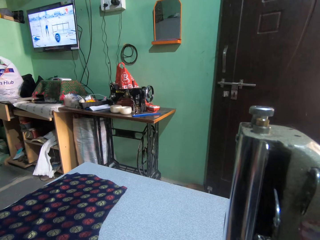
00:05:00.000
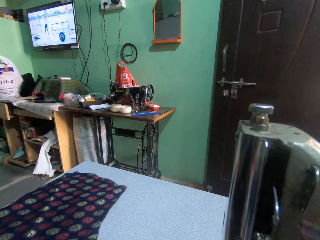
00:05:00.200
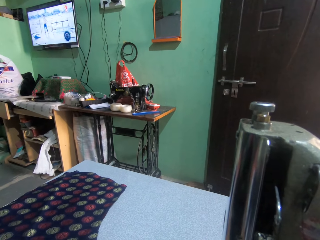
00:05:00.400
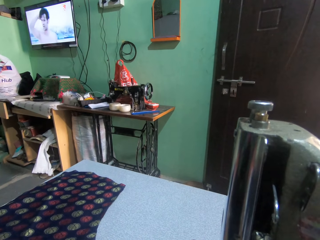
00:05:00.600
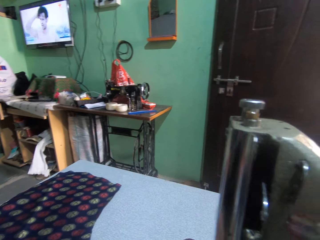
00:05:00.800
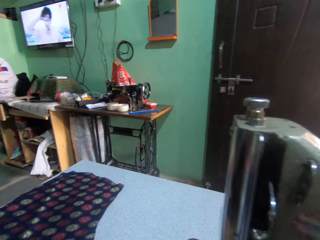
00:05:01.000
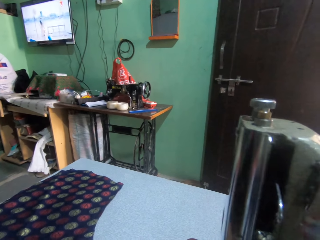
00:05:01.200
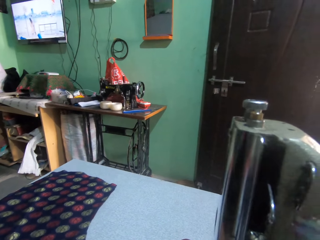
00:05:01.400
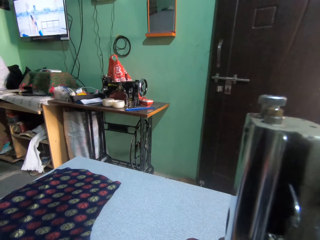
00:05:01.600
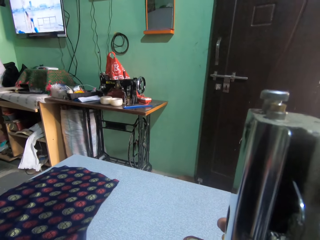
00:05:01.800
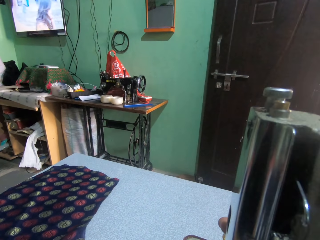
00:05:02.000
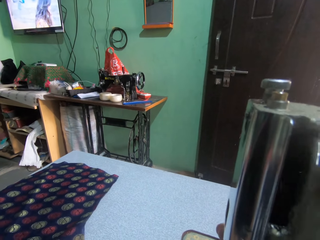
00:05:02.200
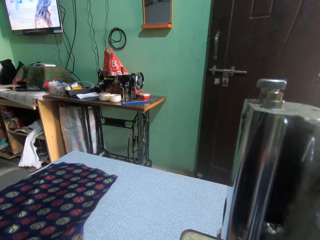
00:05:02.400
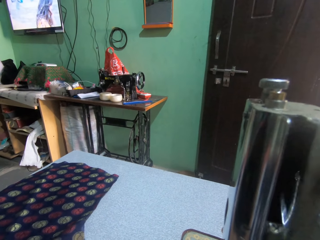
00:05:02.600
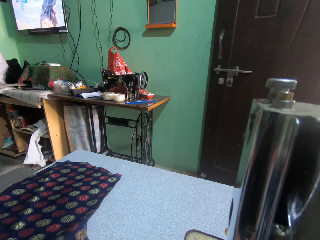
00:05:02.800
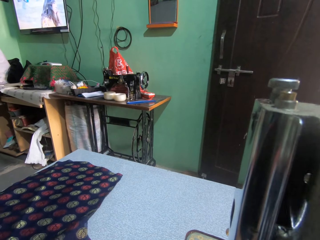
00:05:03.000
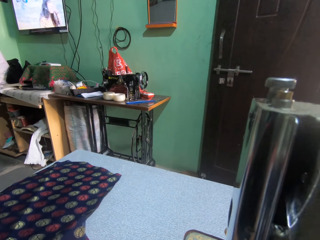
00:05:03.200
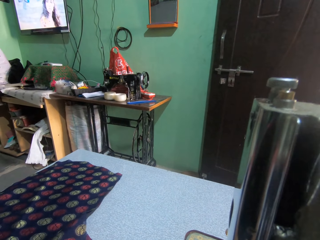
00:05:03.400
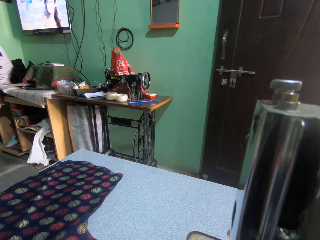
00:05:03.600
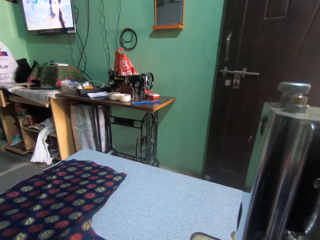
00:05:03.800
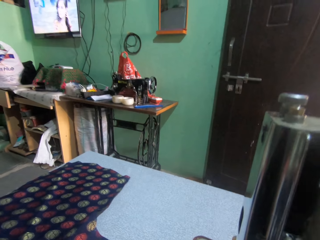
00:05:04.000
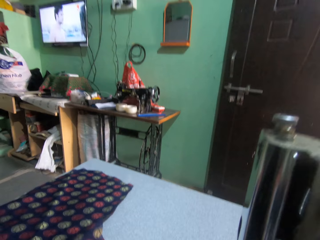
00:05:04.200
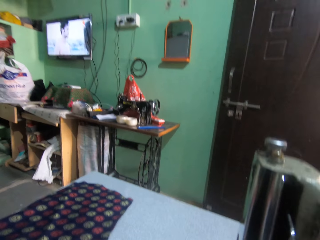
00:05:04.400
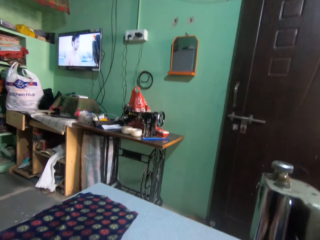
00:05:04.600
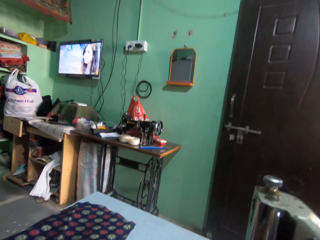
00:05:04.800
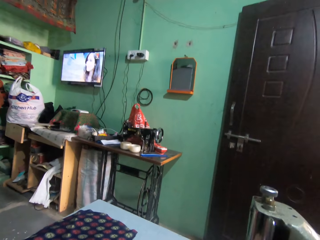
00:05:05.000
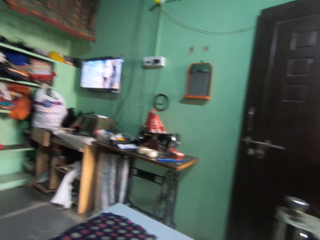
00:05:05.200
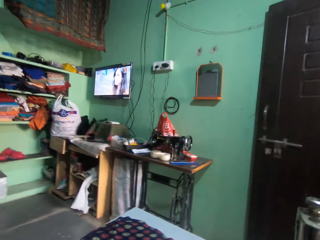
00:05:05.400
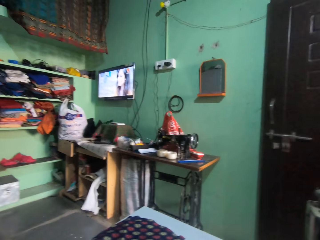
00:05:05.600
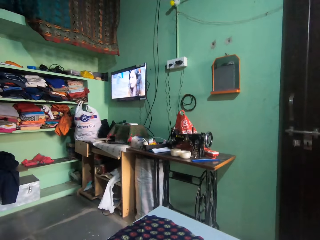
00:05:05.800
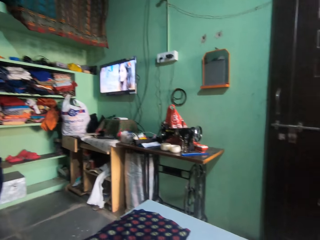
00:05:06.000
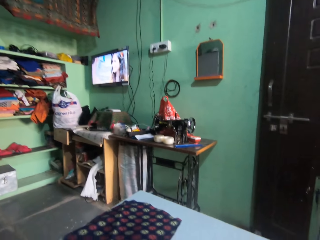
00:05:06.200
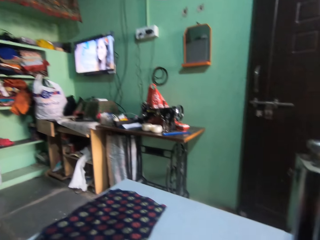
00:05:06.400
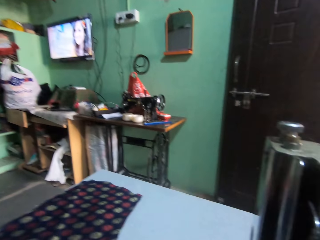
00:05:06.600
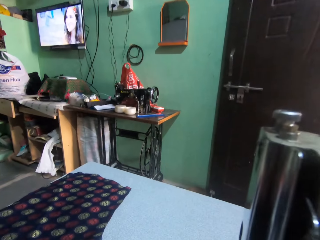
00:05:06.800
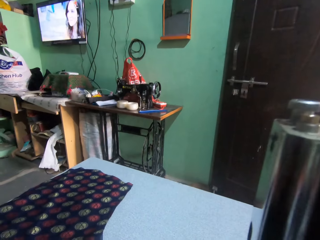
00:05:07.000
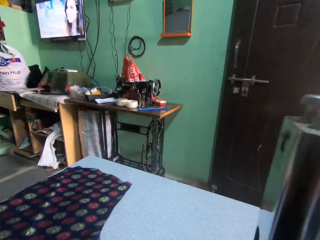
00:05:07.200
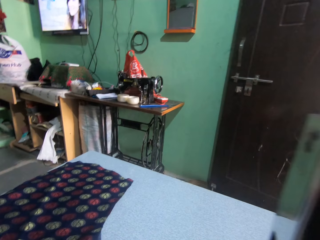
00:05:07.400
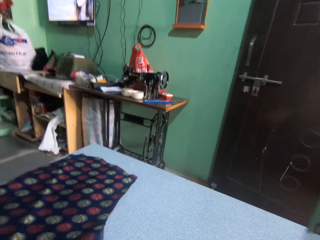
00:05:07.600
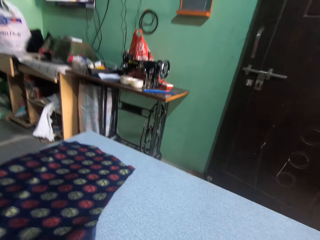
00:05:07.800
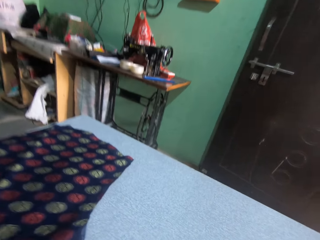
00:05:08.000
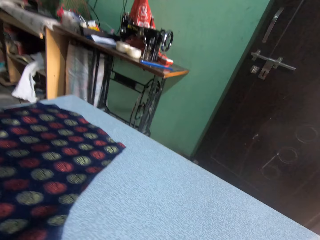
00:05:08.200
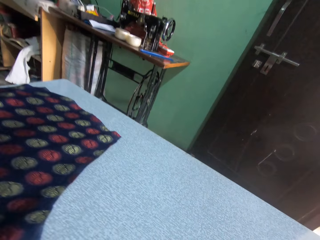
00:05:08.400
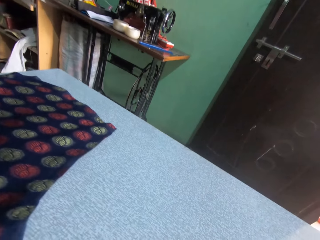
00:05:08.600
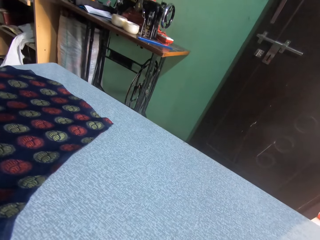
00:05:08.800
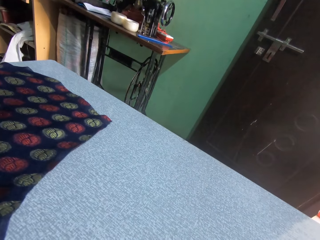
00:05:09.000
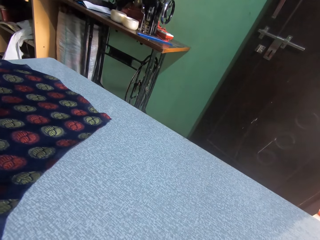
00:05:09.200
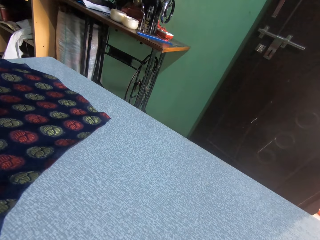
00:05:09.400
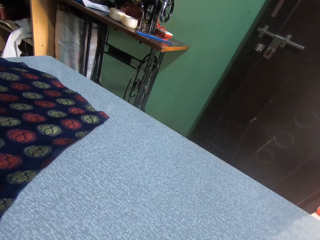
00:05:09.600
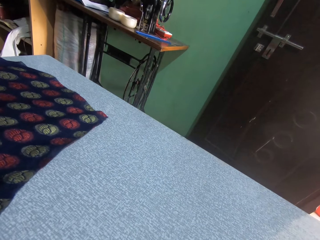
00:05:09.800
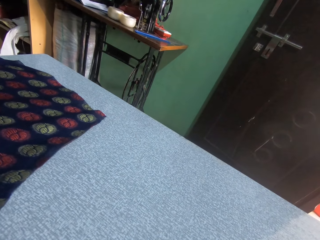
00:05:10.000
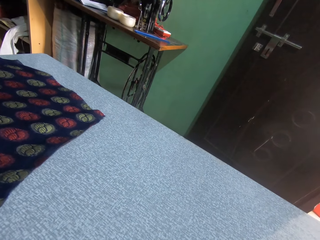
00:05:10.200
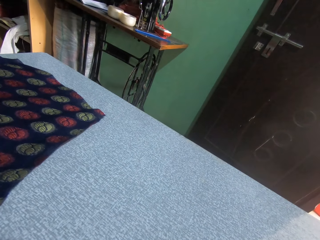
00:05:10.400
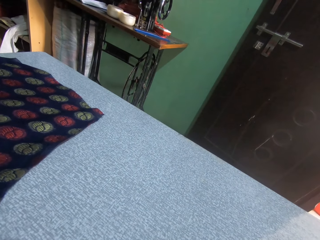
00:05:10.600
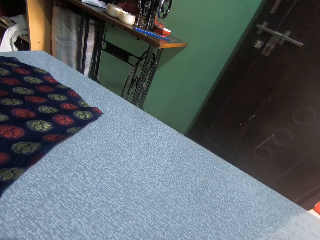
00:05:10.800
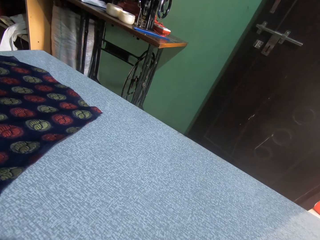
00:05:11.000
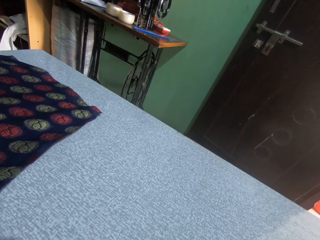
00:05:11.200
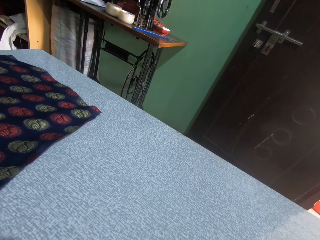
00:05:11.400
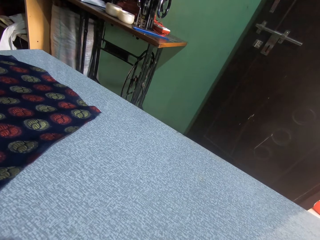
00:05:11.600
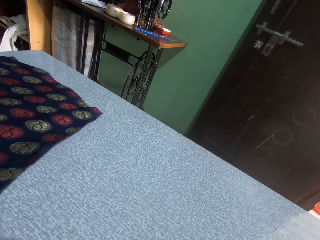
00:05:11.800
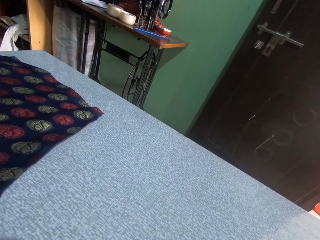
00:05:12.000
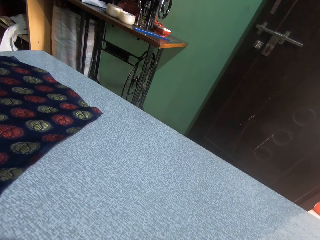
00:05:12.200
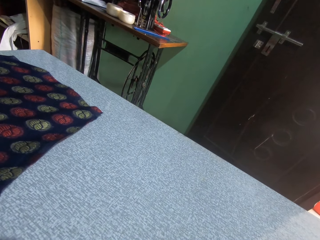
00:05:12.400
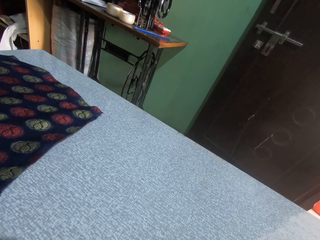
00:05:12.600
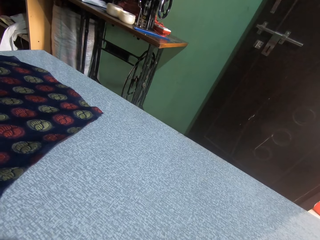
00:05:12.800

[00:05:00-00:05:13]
The camera wearer moves the presser bar. They sew the cloth with the sewing machine. They align the cloth. They look around.

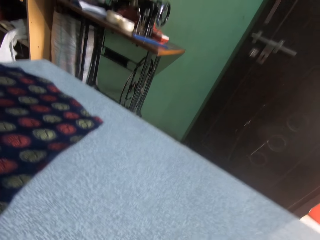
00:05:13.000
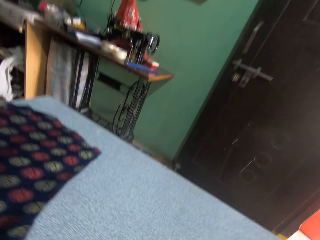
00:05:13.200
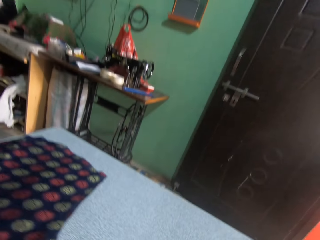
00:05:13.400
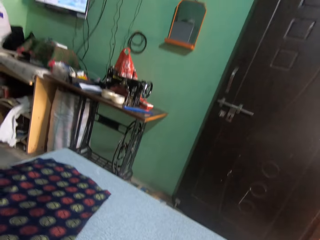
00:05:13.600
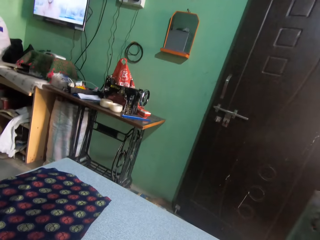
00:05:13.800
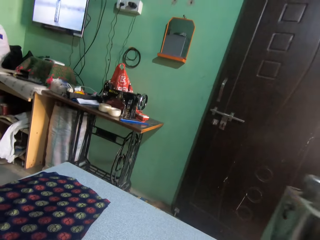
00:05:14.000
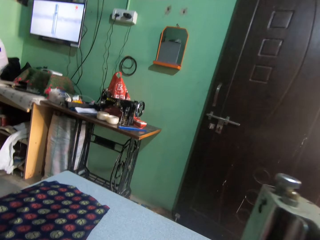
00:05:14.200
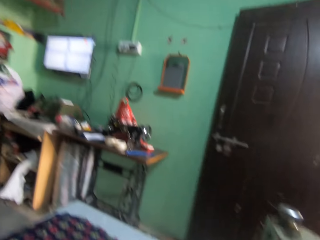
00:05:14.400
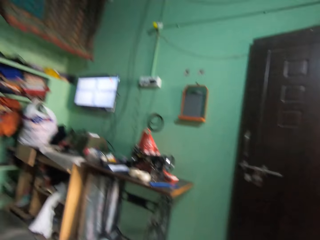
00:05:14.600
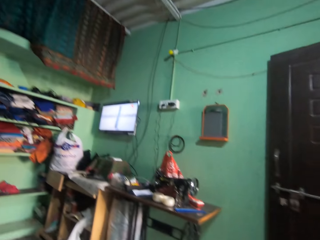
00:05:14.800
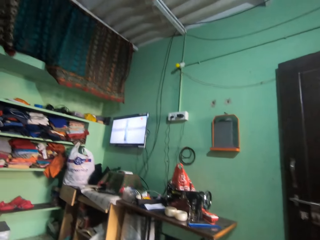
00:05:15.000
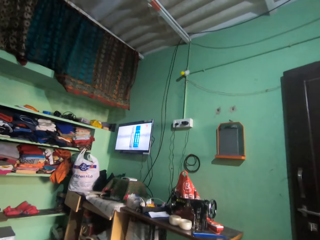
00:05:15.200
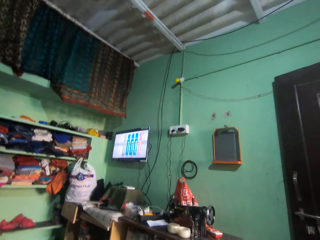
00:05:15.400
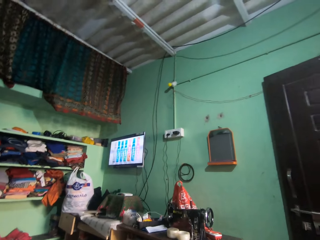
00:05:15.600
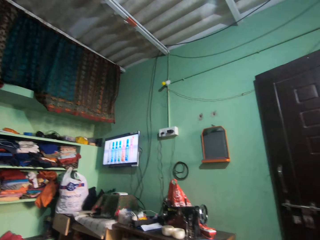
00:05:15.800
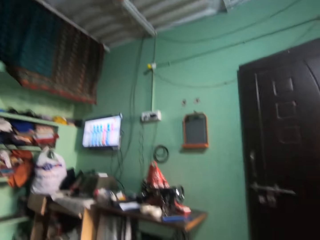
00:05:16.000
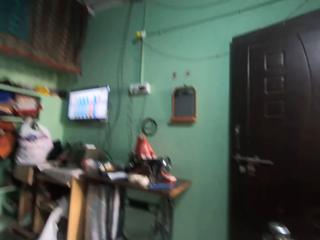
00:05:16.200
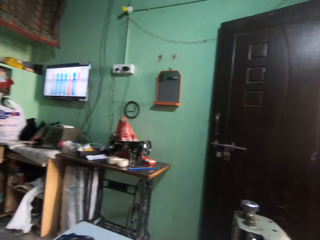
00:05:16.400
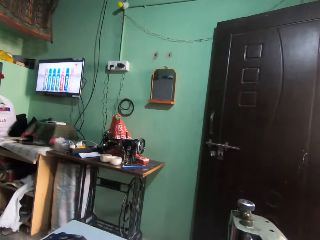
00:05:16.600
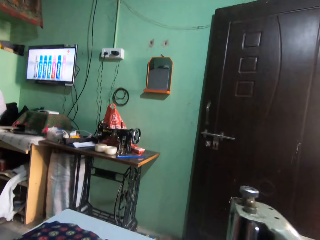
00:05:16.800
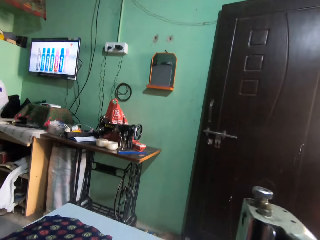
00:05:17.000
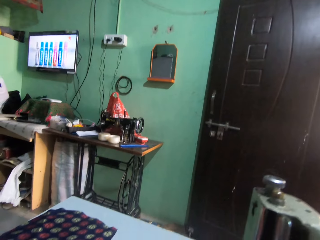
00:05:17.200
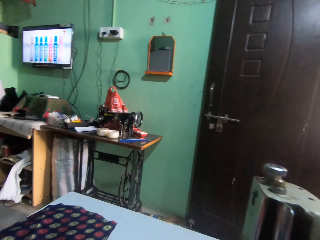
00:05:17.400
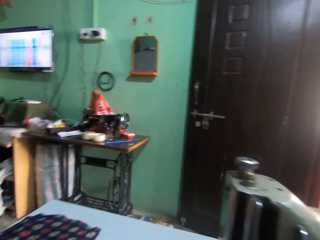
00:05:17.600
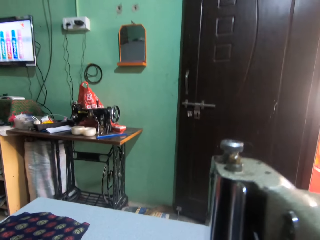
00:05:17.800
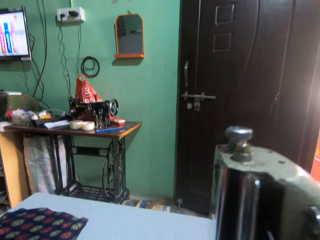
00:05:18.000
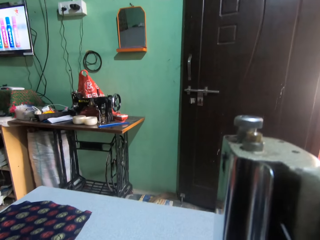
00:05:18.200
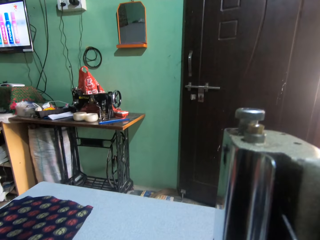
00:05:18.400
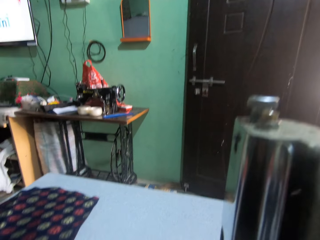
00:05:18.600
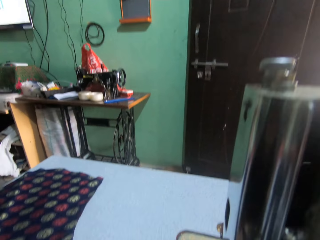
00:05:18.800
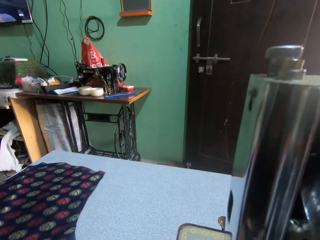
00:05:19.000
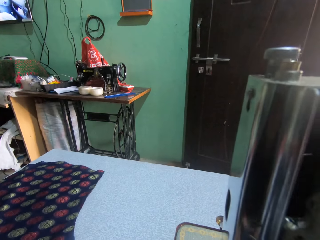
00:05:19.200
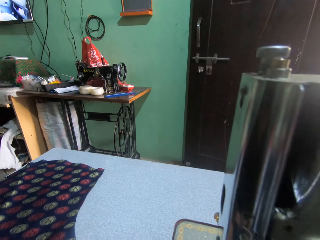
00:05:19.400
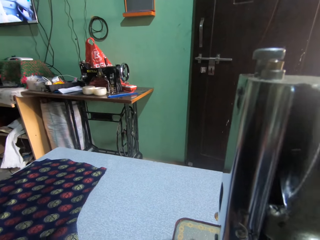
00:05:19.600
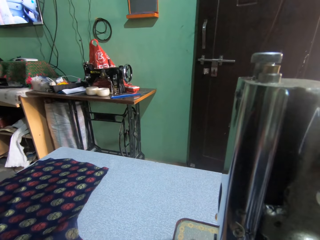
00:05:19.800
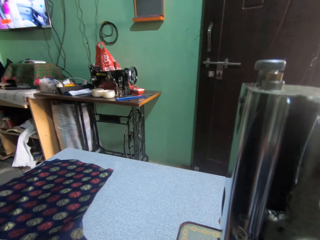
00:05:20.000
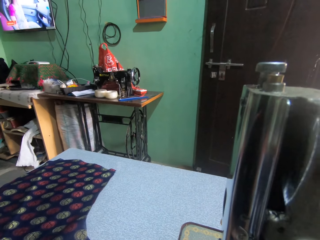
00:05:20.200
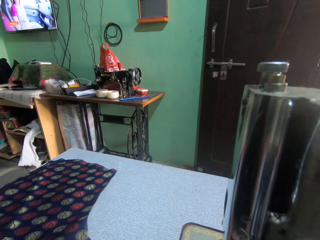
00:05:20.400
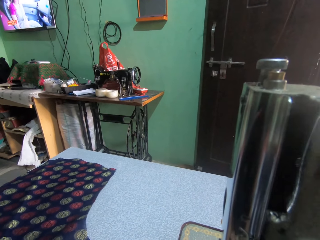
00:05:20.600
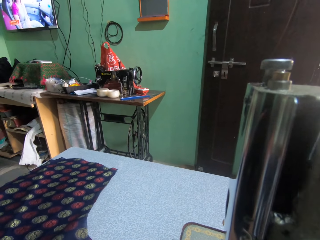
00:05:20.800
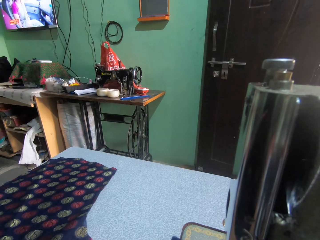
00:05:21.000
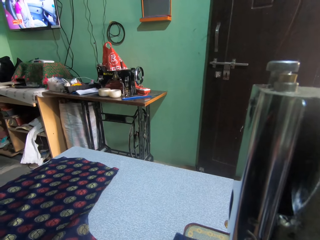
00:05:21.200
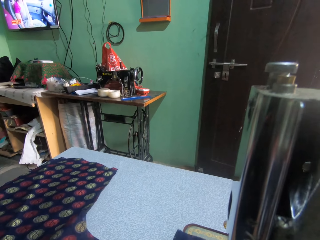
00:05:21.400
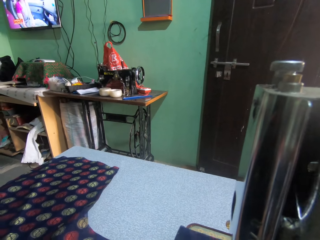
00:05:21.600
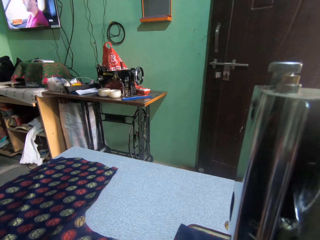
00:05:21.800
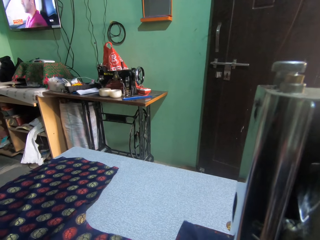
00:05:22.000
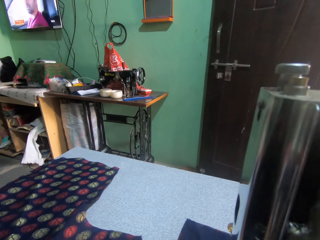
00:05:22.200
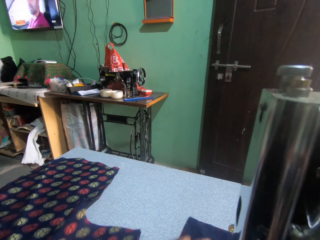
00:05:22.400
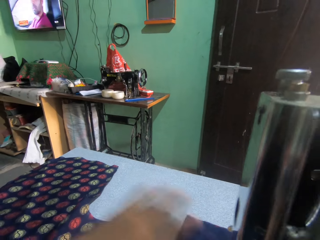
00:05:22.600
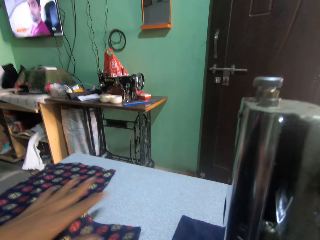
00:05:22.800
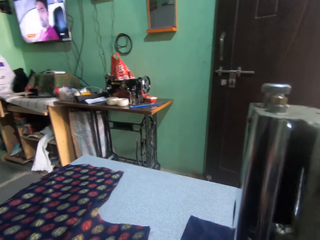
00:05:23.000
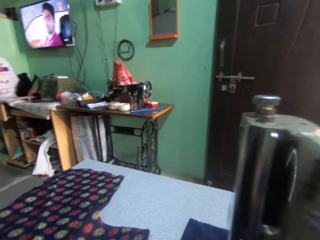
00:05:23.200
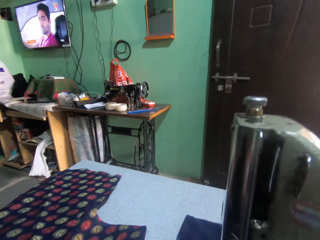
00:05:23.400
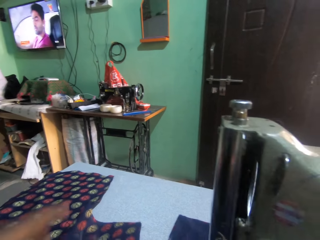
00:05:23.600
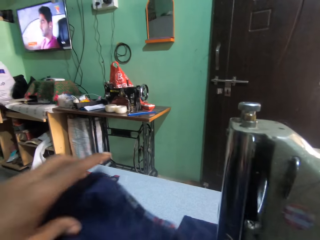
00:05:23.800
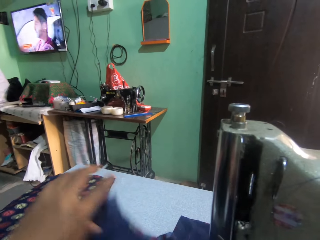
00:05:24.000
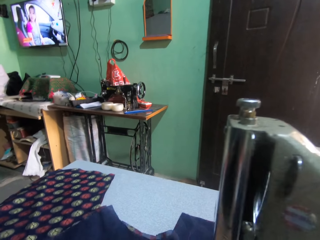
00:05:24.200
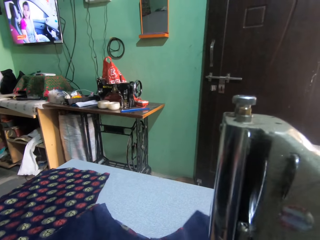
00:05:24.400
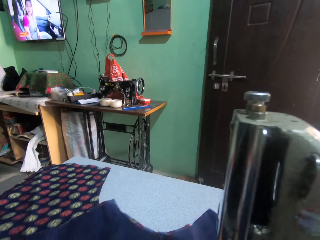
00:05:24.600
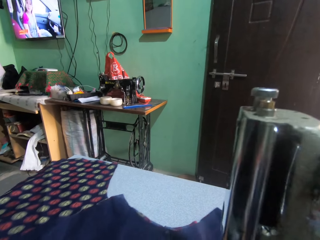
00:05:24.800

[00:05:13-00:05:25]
The camera wearer watches television. They sew the cloth with the sewing machine. They move the hand. They turn the cloth.
